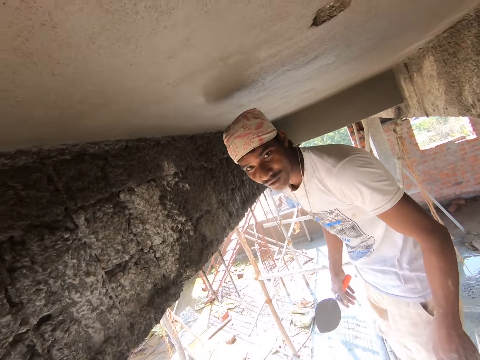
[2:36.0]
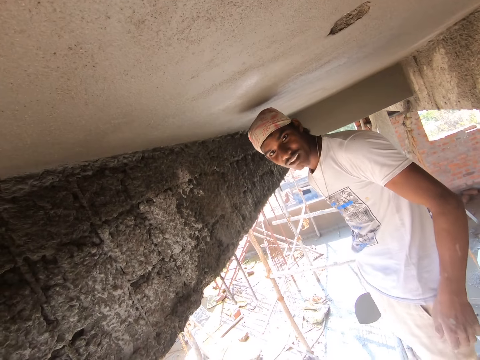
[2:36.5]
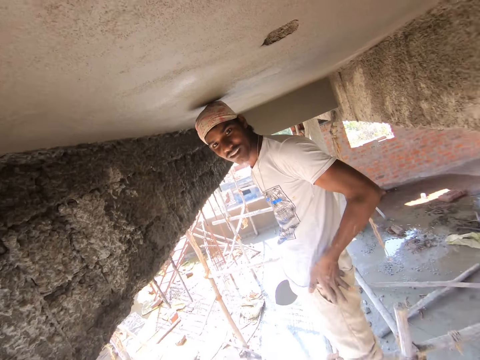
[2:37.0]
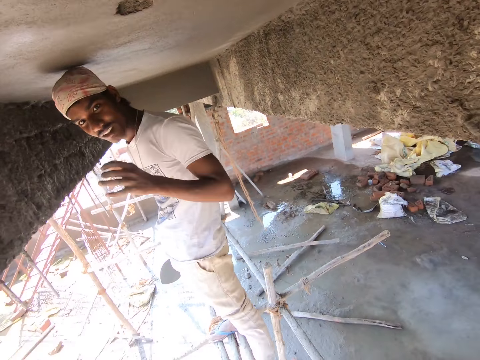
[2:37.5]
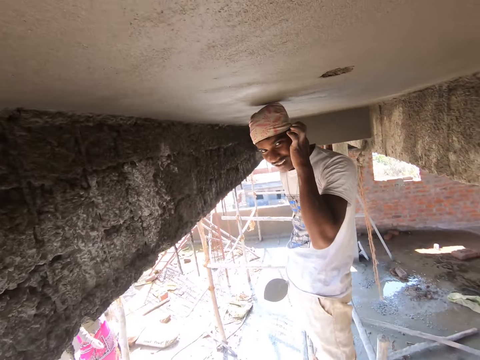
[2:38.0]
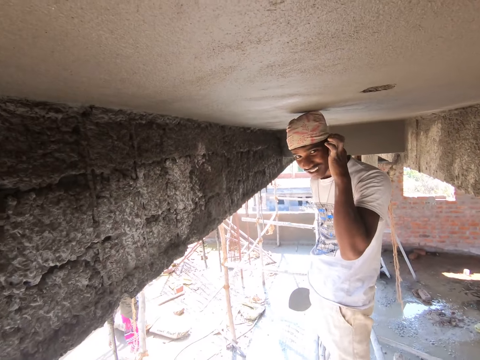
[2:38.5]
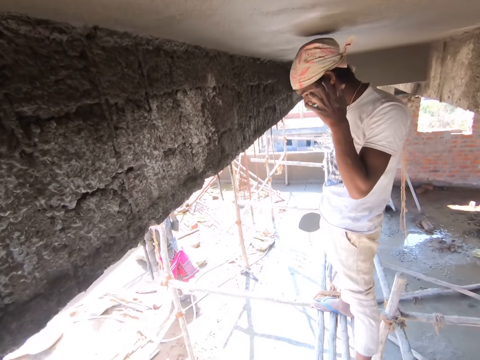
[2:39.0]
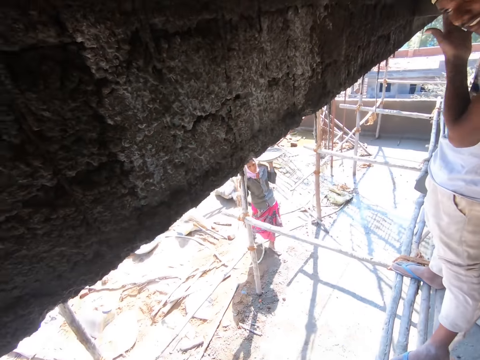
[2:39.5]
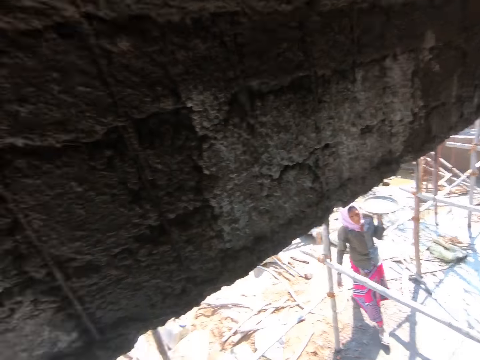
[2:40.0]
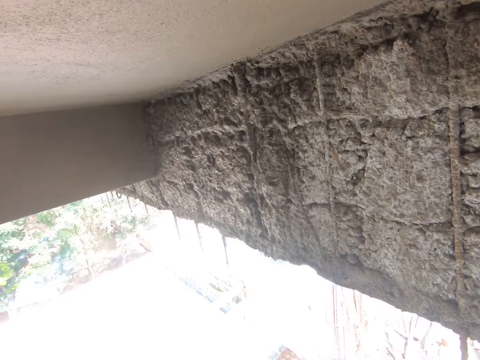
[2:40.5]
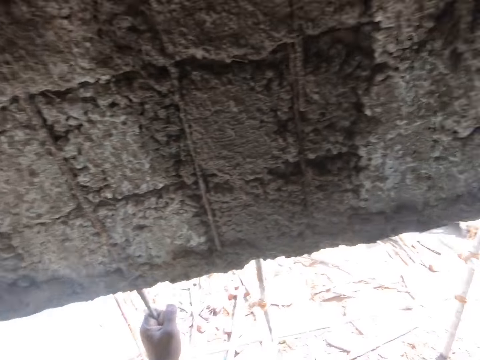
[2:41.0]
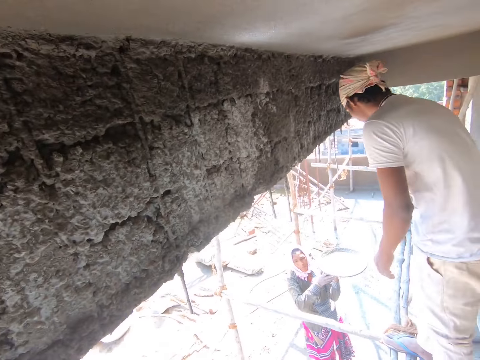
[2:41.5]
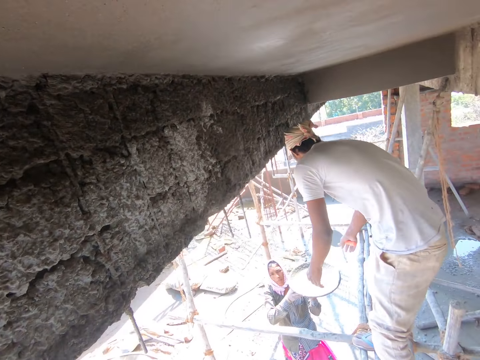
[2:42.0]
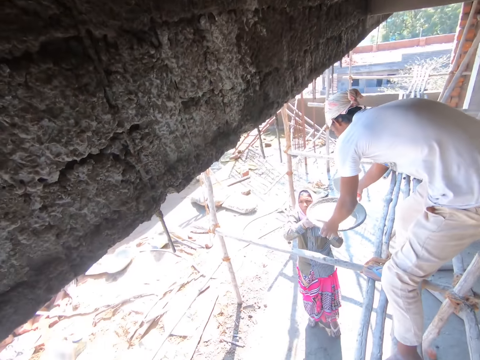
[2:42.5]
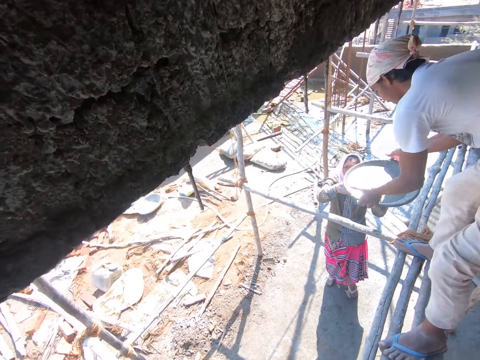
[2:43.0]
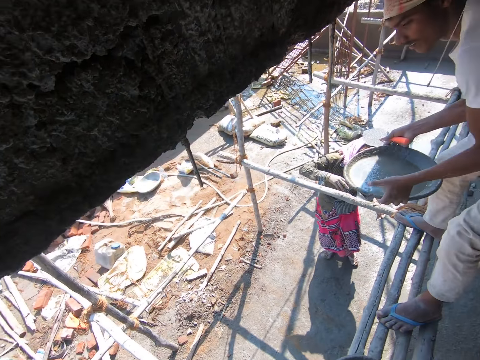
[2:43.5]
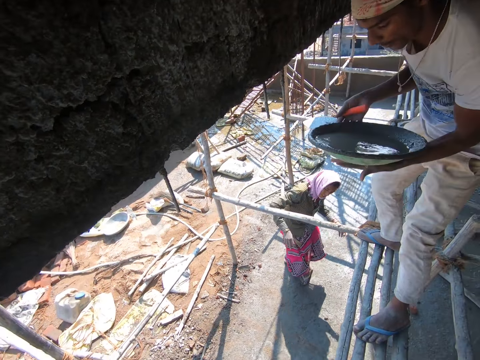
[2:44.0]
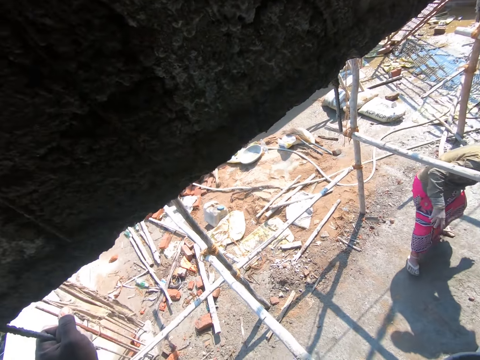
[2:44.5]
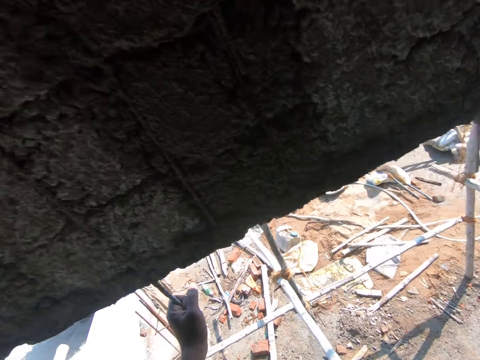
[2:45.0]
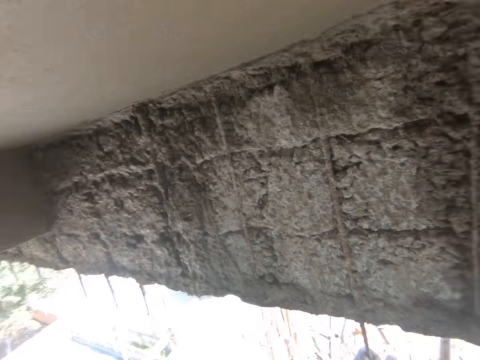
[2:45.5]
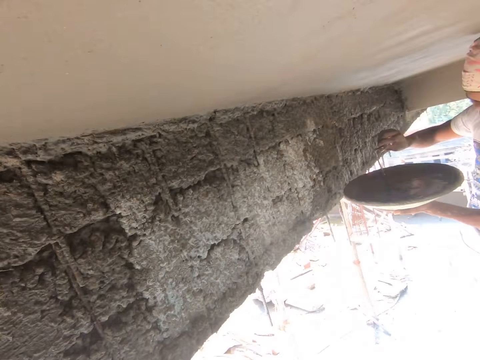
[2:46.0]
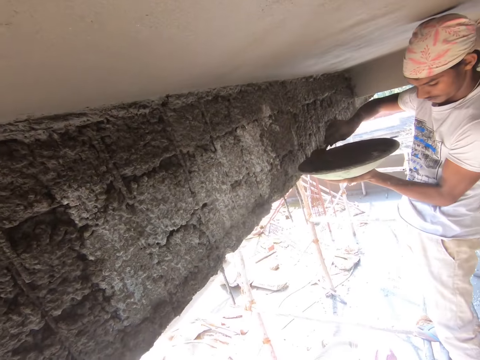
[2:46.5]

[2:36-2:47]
The camera wearer looks around. The man touches his ears with his hands. The woman passes the head pan to the man with both hands. The man collects the head pan from the woman with both hands.

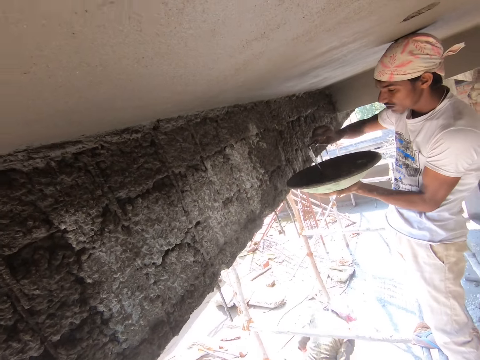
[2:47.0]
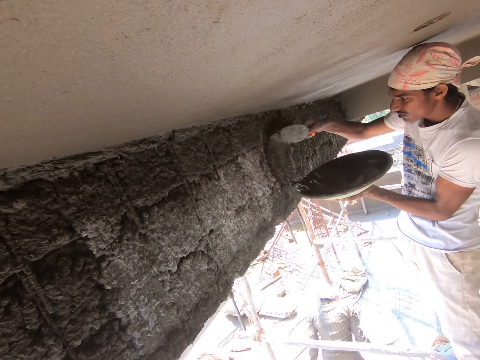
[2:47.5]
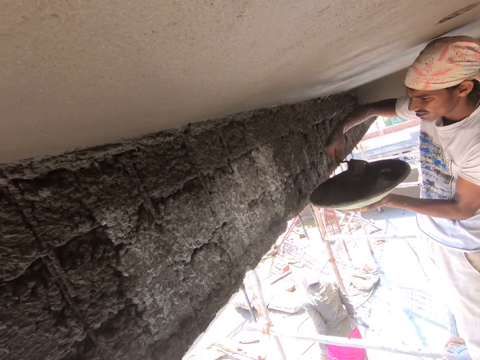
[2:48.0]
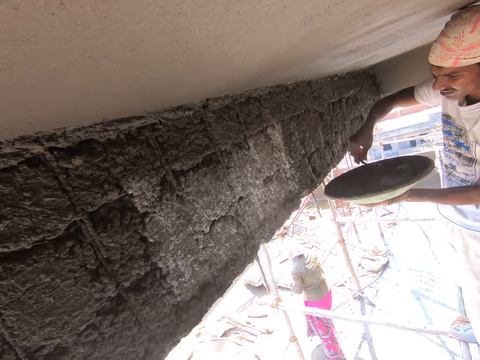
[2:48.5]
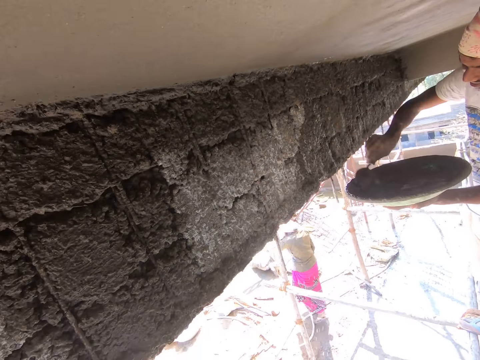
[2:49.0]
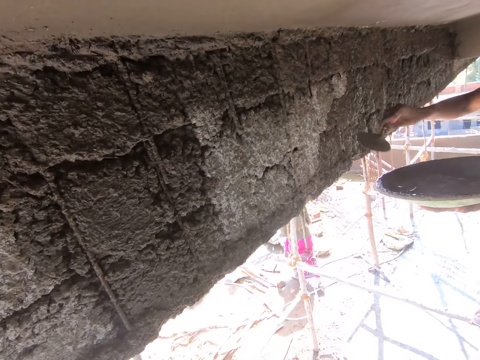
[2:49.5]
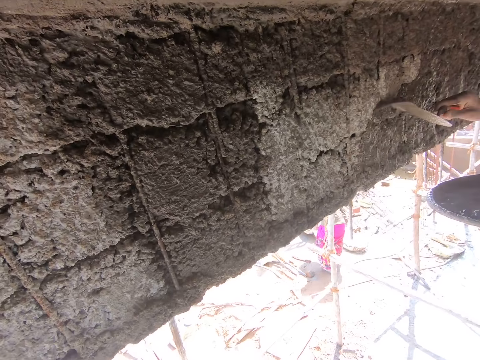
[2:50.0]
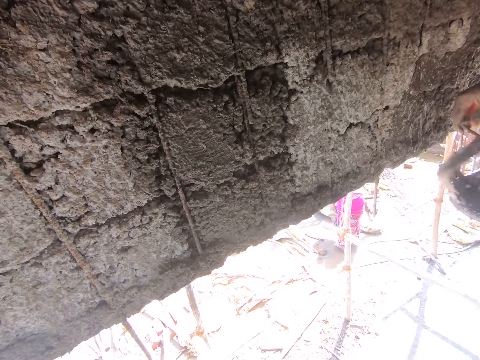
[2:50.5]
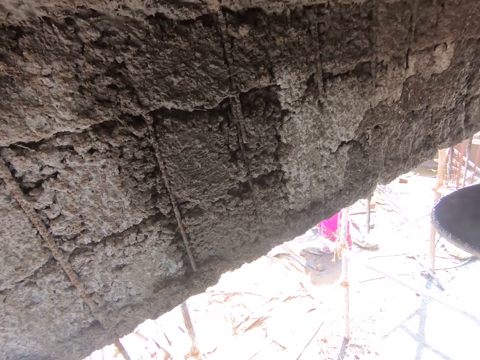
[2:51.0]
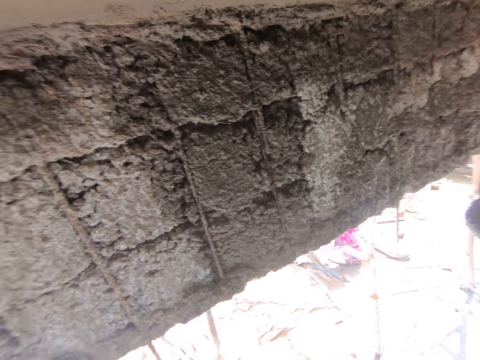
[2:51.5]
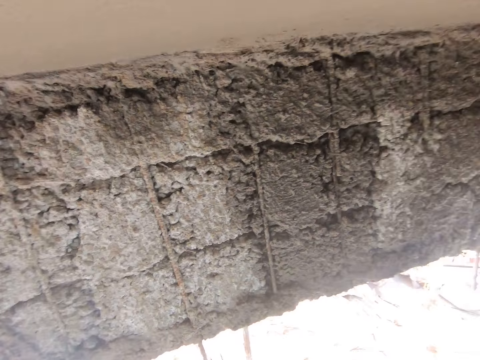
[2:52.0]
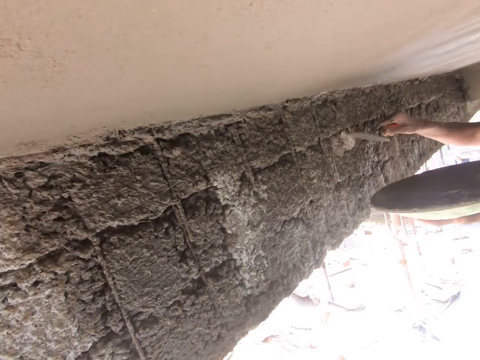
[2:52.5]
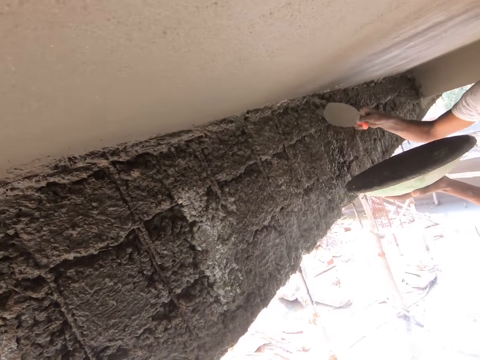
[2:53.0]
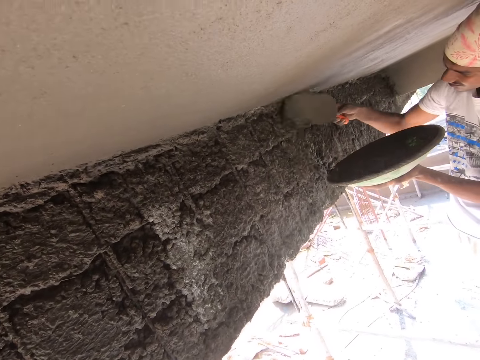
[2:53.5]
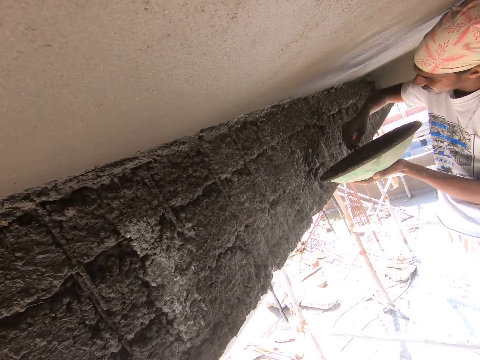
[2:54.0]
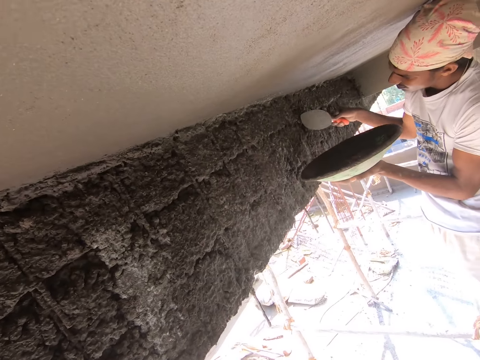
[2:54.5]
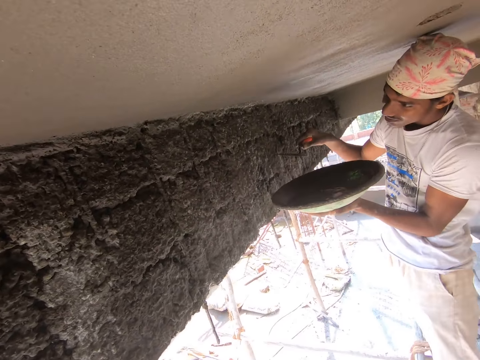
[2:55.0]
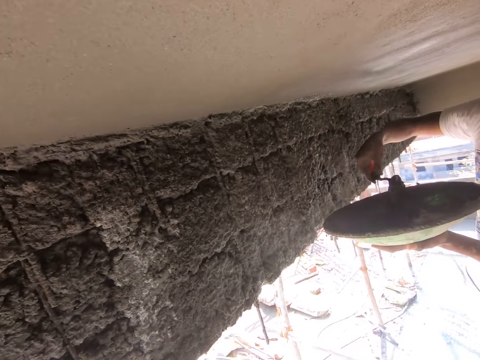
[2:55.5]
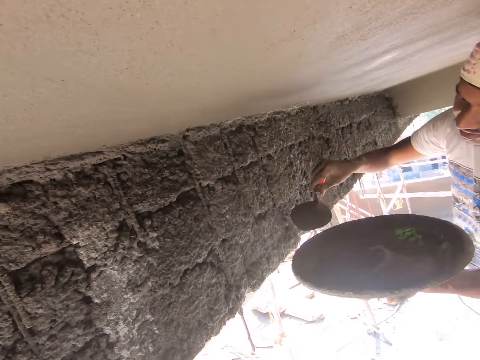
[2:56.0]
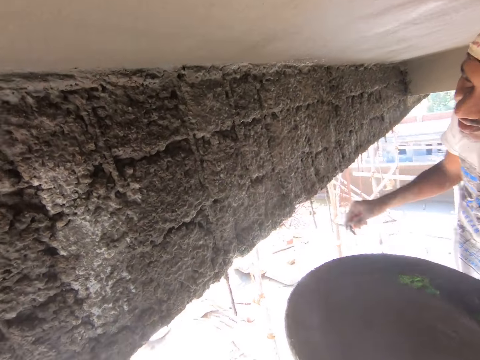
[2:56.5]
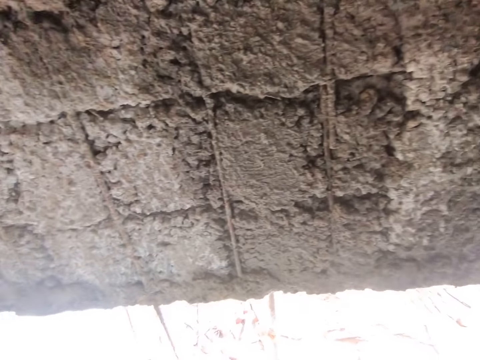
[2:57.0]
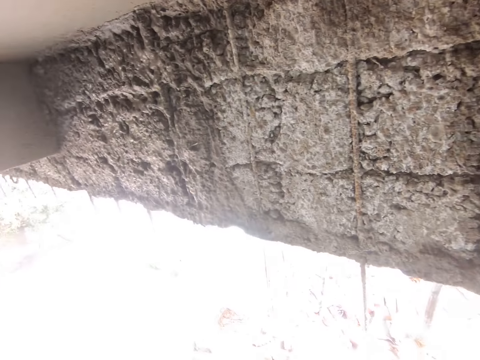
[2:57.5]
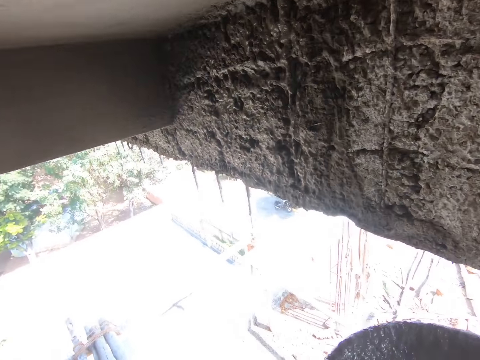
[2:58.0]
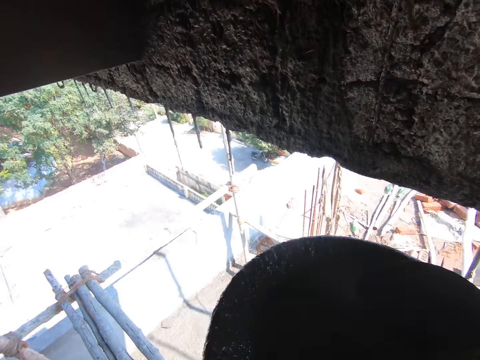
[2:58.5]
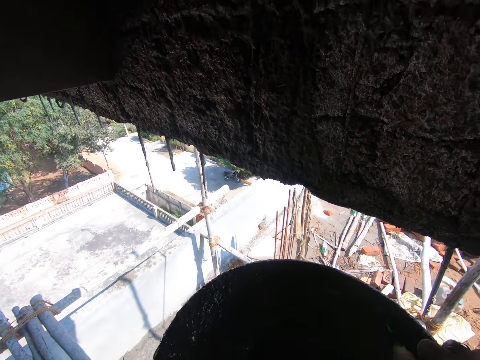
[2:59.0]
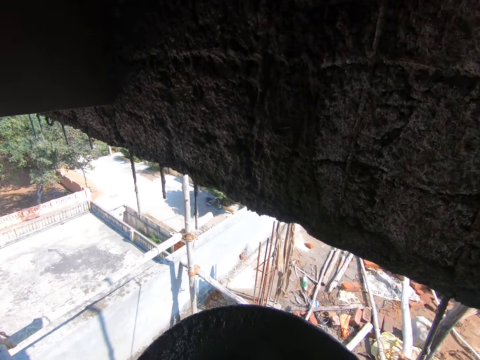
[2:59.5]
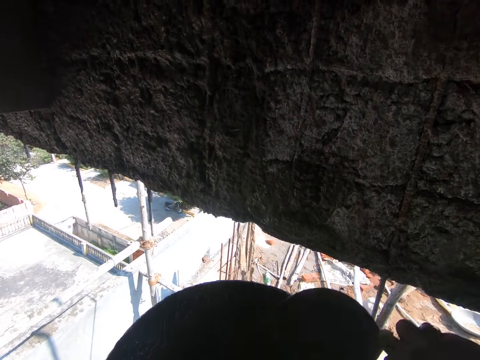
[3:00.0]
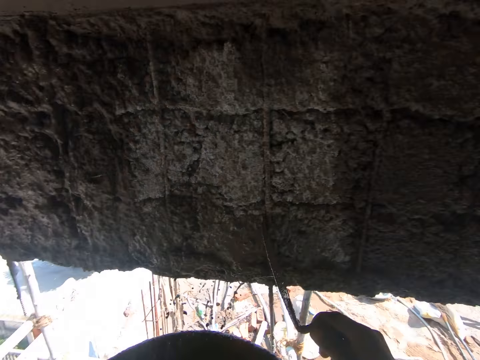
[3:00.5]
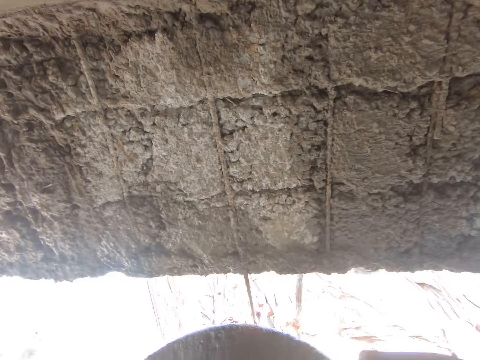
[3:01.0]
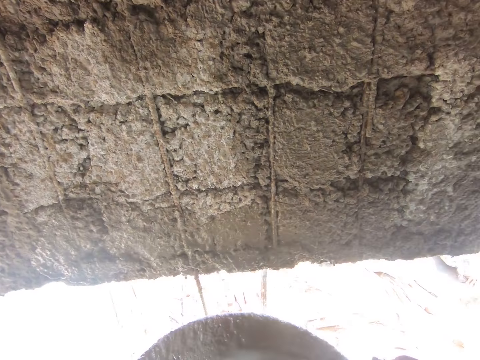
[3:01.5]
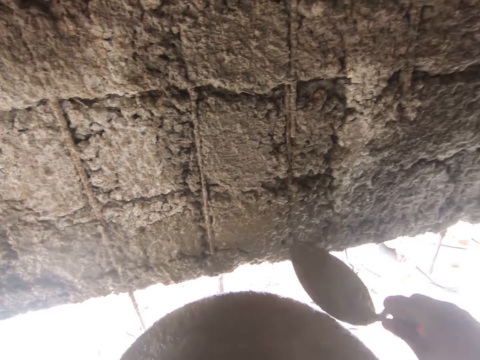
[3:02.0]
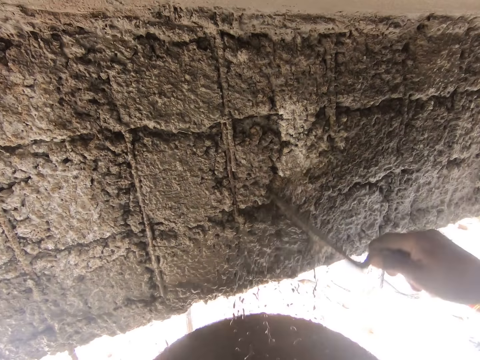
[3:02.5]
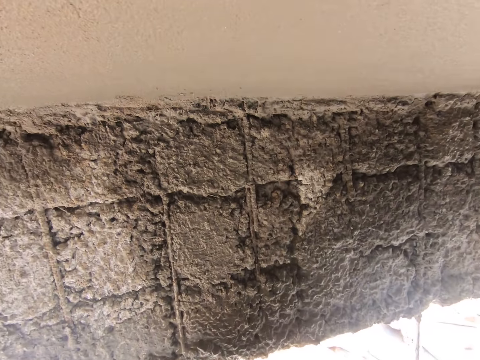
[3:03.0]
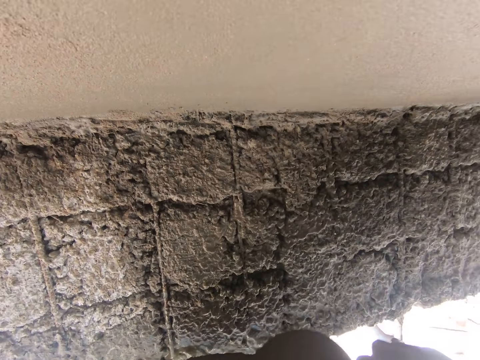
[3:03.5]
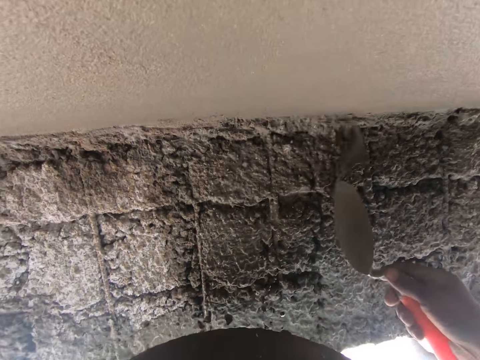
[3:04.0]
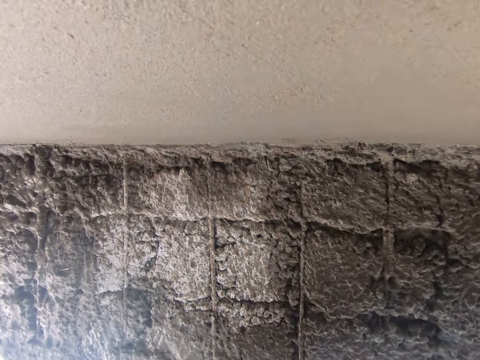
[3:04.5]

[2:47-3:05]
The man mixes water in the head pan in his left hand with his right hand. He scoops water from the head pan in his right hand. He pours the water on the wall with the trowel in his right hand. He scoops water from the head pan in his right hand. He pours the water on the wall with the trowel in his right hand. He scoops water from the head pan in his right hand. He pours the water on the wall with the trowel in his right hand. He scoops water from the head pan in his right hand. He pours the water on the wall with the trowel in his right hand. He scoops water from the head pan in his right hand. He pours the water on the wall with the trowel in his right hand. He scoops water from the head pan in his right hand. He pours the water on the wall with the trowel in his right hand. He scoops water from the head pan in his right hand. He pours the water on the wall with the trowel in his right hand. He scoops water from the head pan in his right hand. He pours the water on the wall with the trowel in his right hand. He scoops water from the head pan in his right hand. He pours the water on the wall with the trowel in his right hand. He scoops water from the head pan in his right hand. He pours the water on the wall with the trowel in his right hand. He scoops water from the head pan in his right hand. He pours the water on the wall with the trowel in his right hand. He scoops water from the head pan in his right hand. He pours the water on the wall with the trowel in his right hand. The man passes the head pan to the camera wearer with his left hand. The camera wearer collects the head pan from the man with his left hand. He scoops water from the head pan in his left hand with the trowel in his right hand. He pours the water on the wall with the trowel in his right hand. He scoops water from the head pan in his left hand with the trowel in his right hand. He pours the water on the wall with the trowel in his right hand. He scoops water from the head pan in his left hand with the trowel in his right hand. He pours the water on the wall with the trowel in his right hand. He scoops water from the head pan in his left hand with the trowel in his right hand. He pours the water on the wall with the trowel in his right hand. He scoops water from the head pan in his left hand with the trowel in his right hand. He pours the water on the wall with the trowel in his right hand. He scoops water from the head pan in his left hand with the trowel in his right hand. He pours the water on the wall with the trowel in his right hand. He scoops water from the head pan in his left hand with the trowel in his right hand. He pours the water on the wall with the trowel in his right hand. He scoops water from the head pan in his left hand with the trowel in his right hand.
